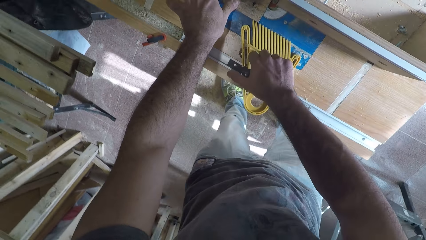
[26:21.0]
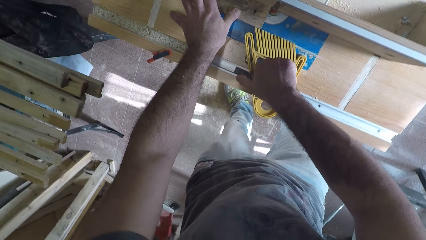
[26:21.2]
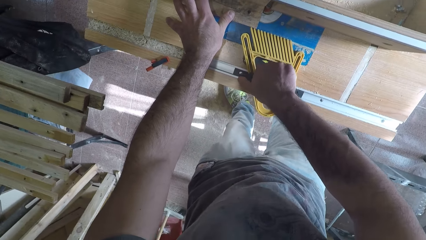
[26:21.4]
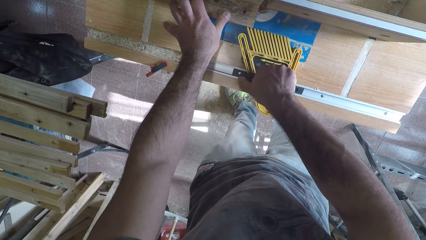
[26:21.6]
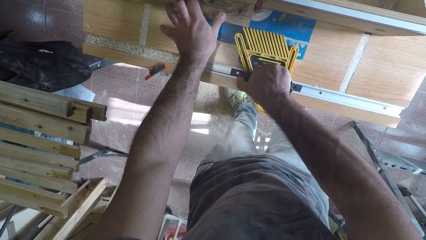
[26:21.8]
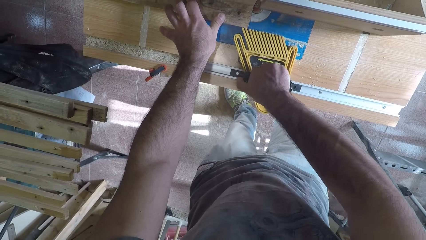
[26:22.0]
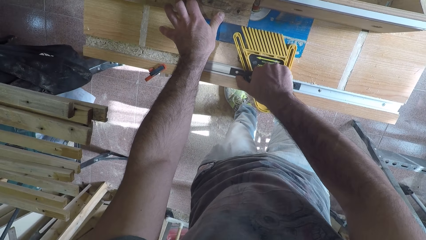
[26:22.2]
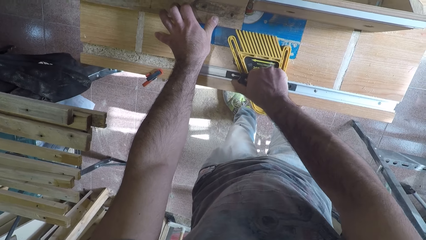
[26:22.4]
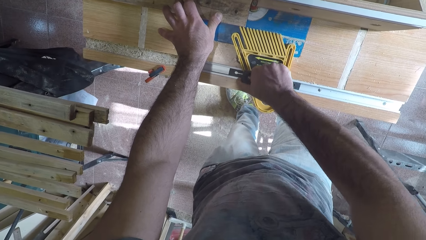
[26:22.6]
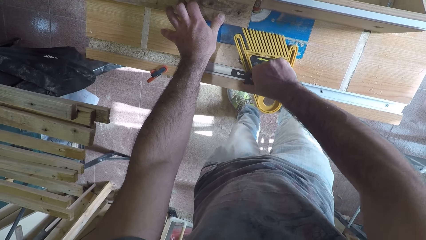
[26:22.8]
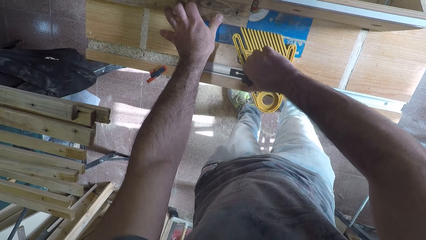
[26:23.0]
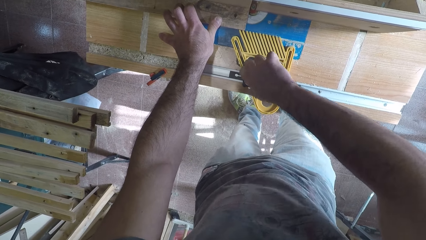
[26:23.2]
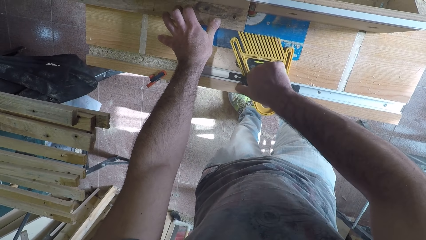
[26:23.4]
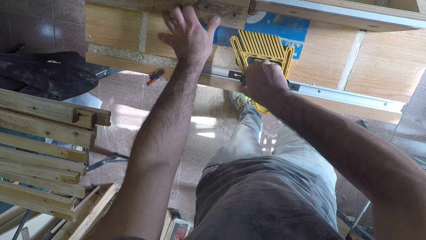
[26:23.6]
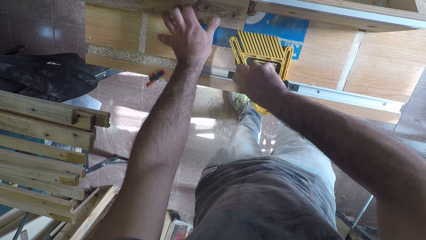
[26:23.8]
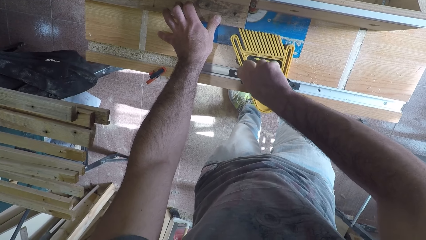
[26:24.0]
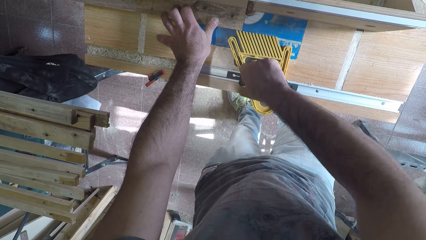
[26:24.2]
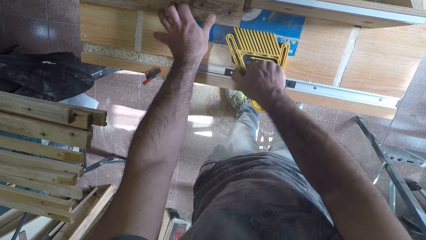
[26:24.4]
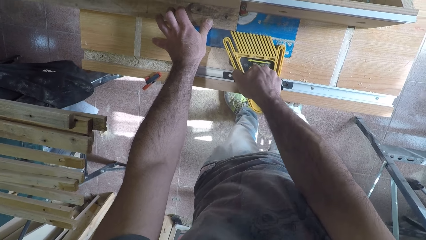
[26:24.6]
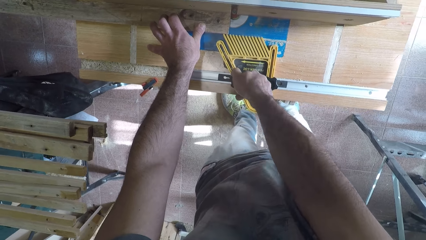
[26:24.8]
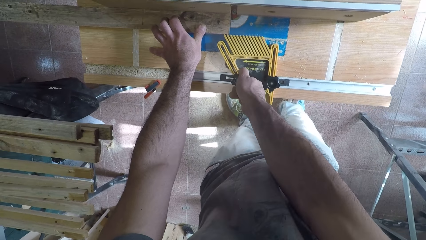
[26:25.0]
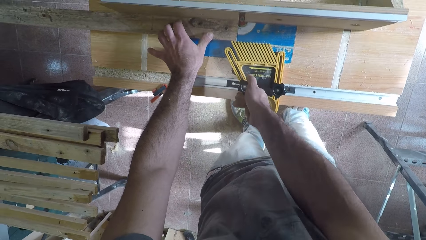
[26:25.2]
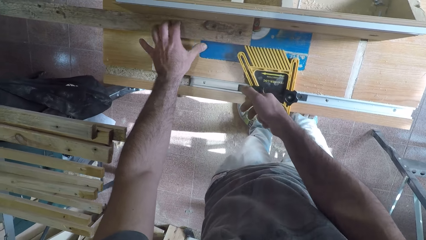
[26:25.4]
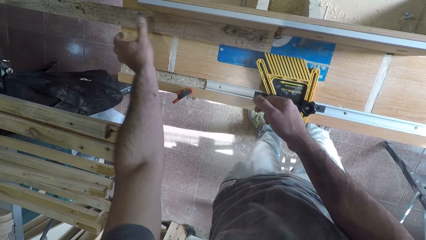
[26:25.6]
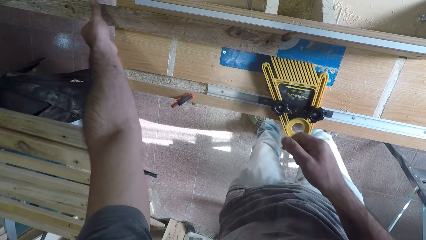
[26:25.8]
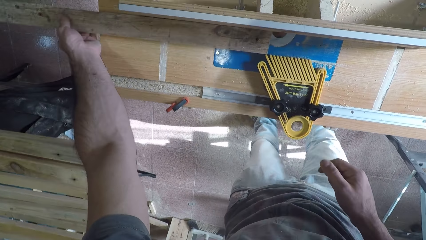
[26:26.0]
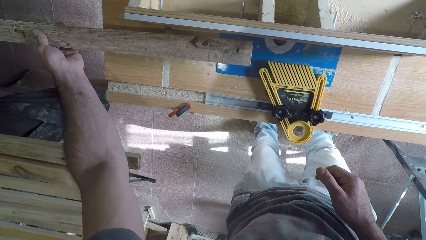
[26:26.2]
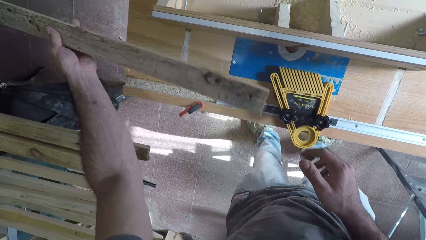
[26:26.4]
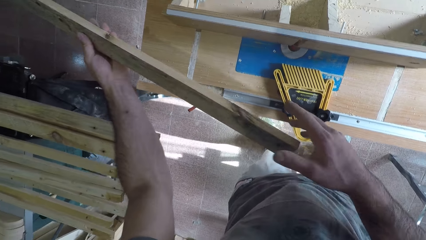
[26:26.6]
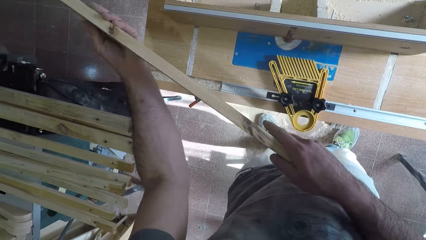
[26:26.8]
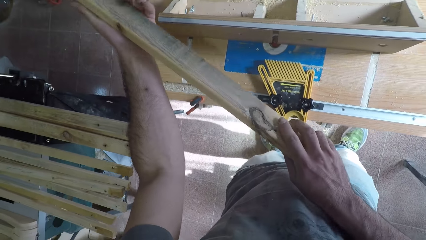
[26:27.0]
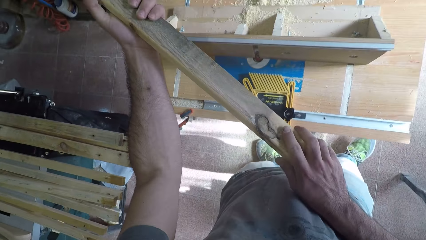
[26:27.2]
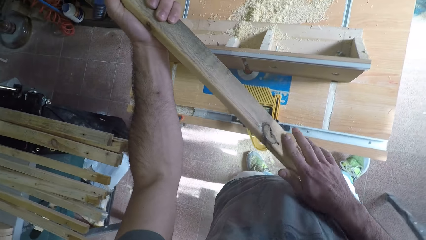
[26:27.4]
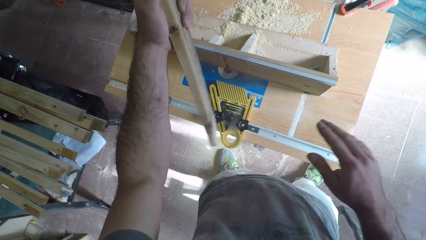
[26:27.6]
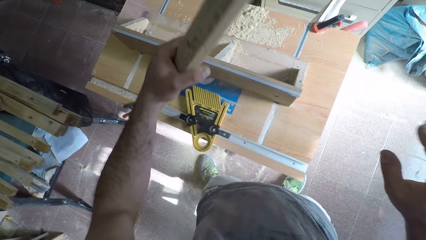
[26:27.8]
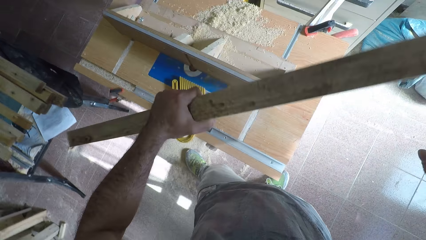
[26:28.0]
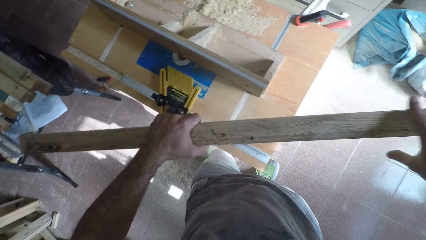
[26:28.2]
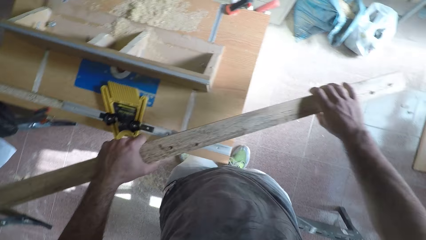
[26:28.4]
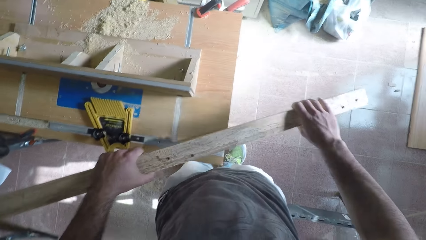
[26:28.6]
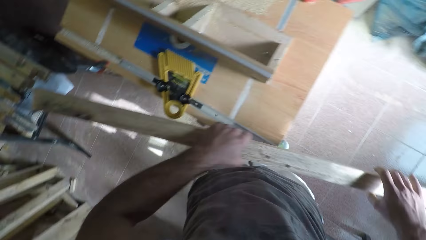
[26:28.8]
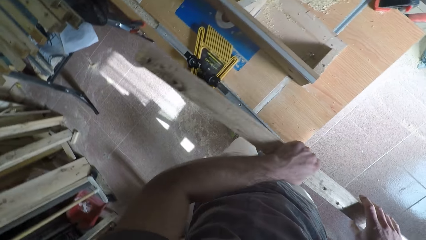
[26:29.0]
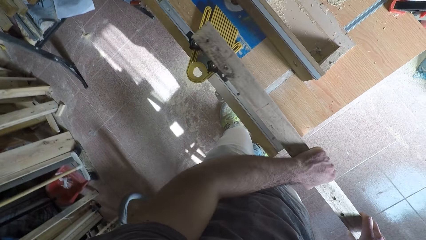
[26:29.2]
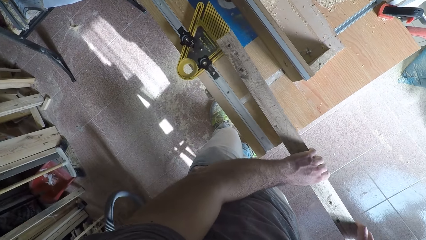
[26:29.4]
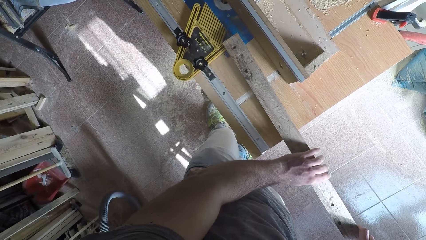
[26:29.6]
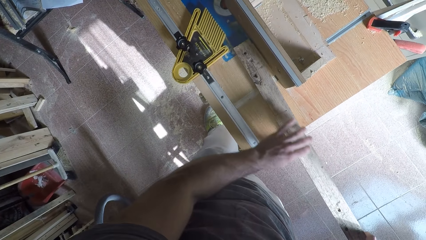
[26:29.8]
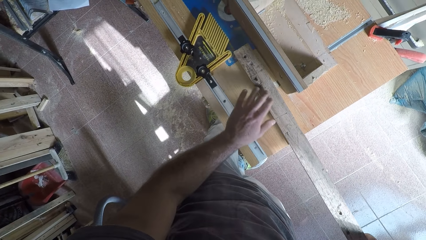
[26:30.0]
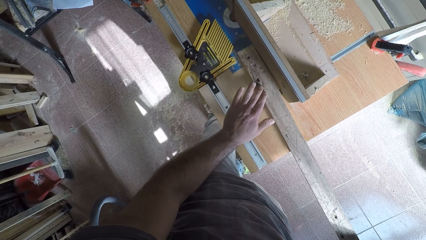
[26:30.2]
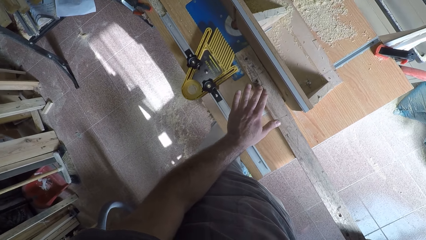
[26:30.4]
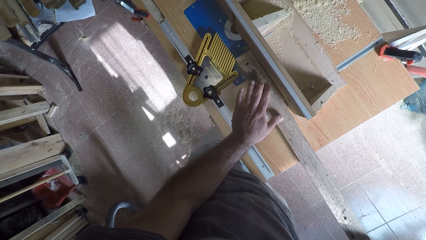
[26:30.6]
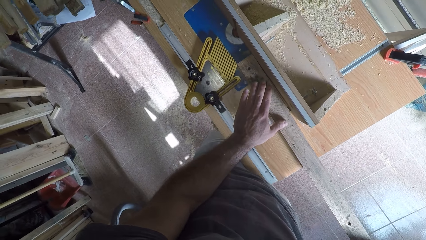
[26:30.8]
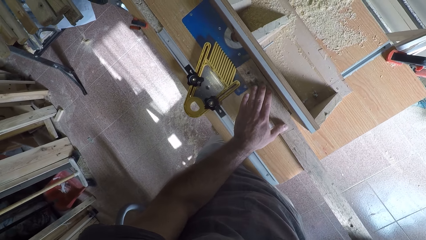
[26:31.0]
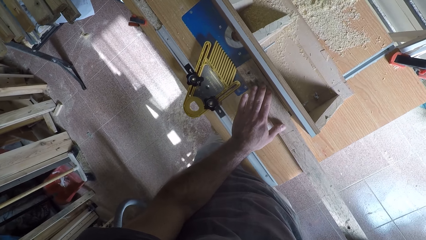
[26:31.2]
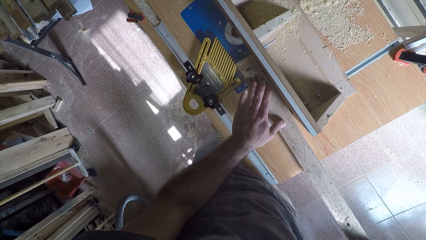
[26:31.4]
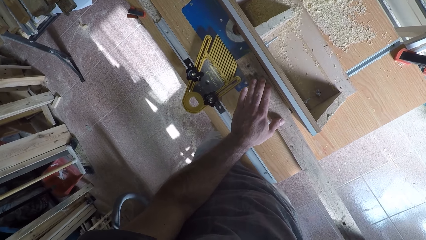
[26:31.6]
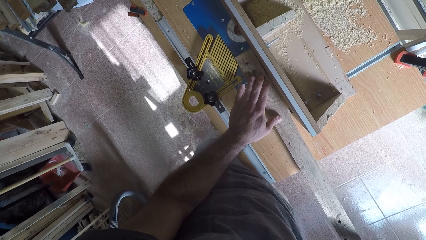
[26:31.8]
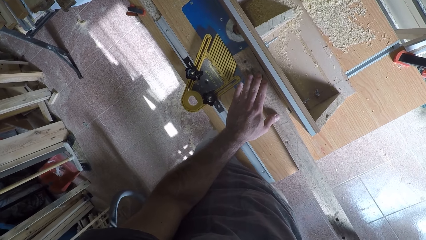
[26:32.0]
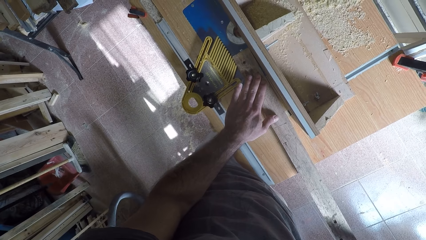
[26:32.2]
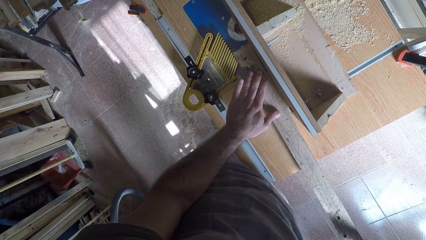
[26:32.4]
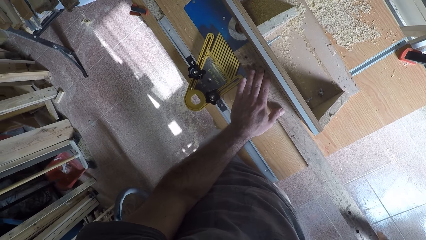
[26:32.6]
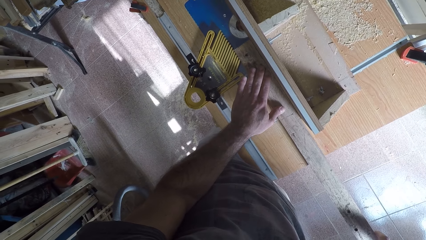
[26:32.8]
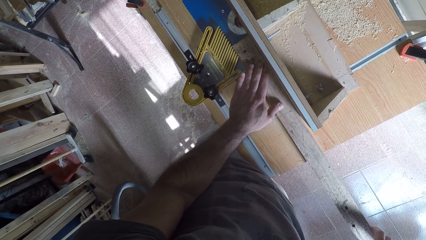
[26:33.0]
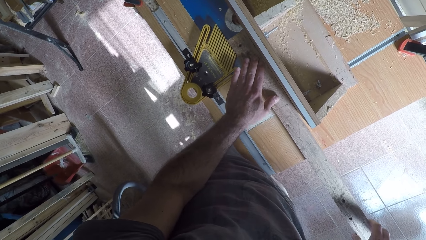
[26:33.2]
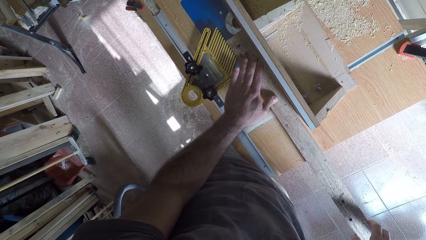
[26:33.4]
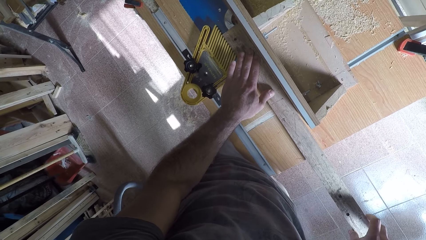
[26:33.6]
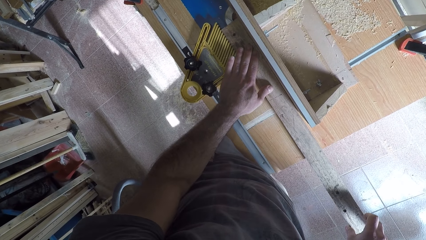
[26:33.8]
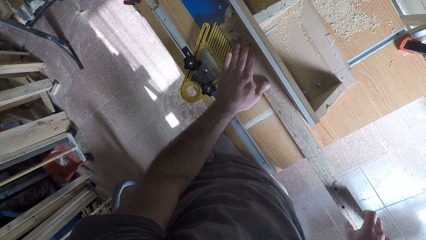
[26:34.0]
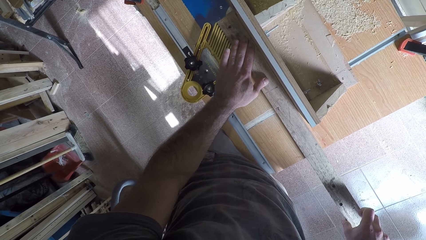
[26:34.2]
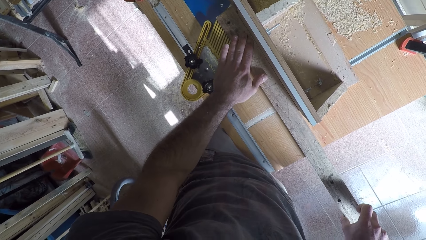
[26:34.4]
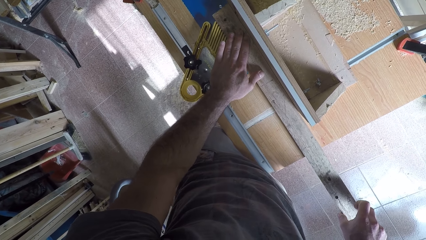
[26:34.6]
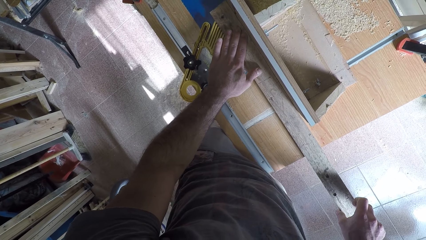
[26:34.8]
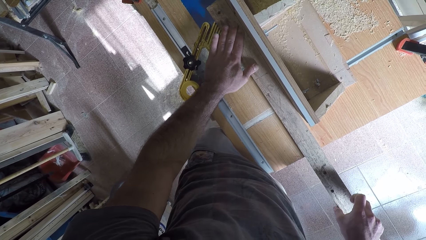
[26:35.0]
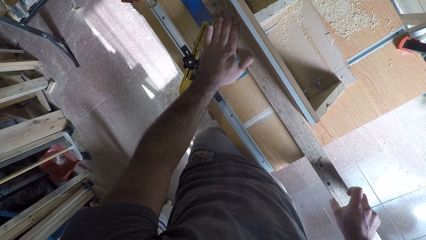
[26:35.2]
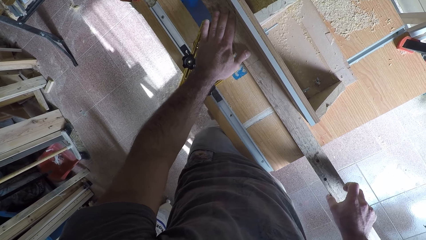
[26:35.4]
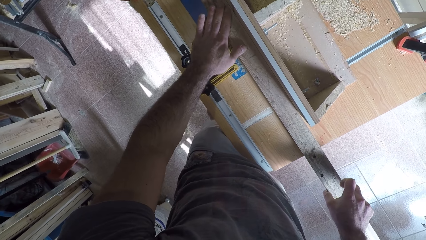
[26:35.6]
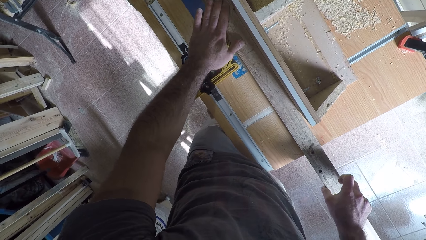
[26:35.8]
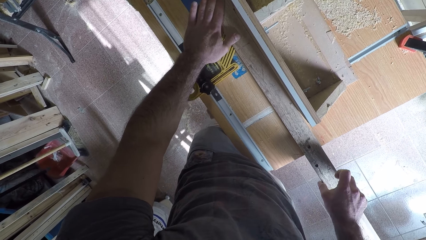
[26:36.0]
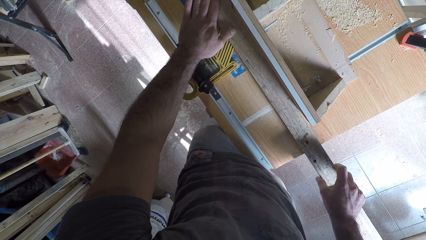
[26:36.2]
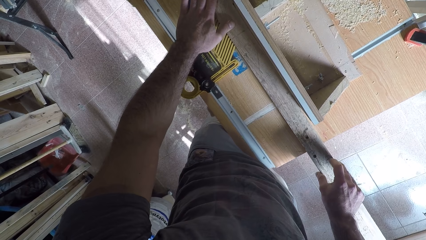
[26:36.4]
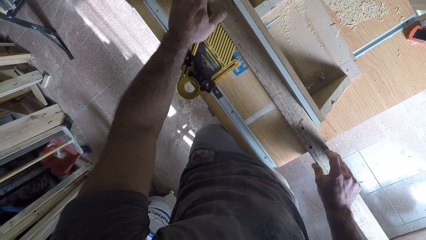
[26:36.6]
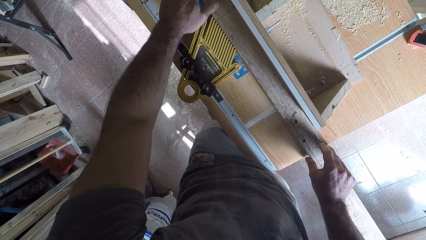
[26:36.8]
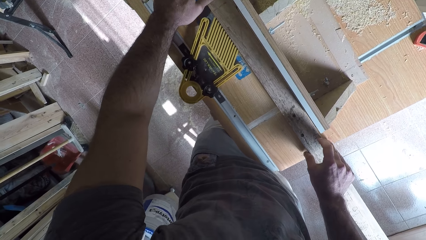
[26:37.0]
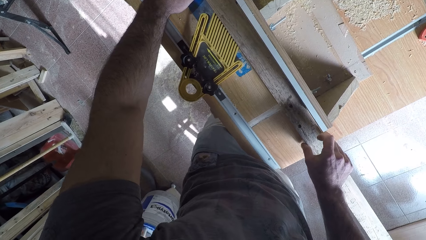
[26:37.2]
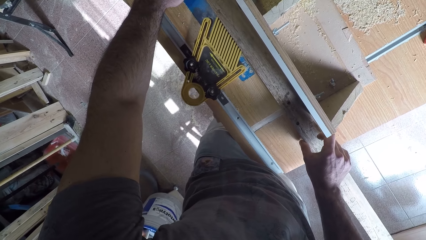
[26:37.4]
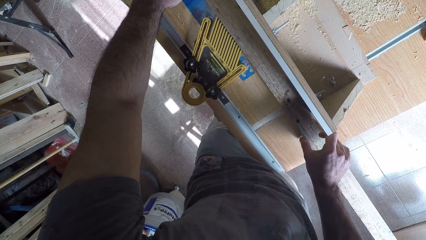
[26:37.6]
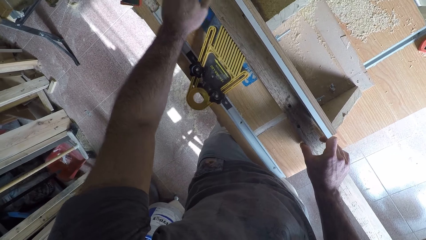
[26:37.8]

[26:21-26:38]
The camera wearer adjusts the knob. He unscrews the circular saw machine with his right hand and screws back the circular saw machine with his right hand. He takes the wood or timber off the circular saw machine with his hands. He stares at the timber. He turns the timber. He places back the wood on the circular saw machine. He smoothens the timber. He works on the wood with the circular saw machine.
